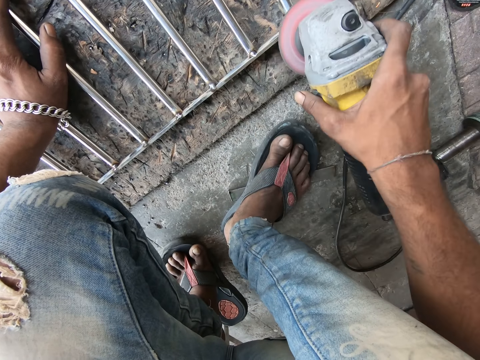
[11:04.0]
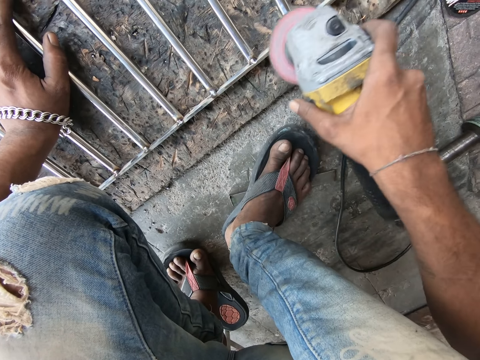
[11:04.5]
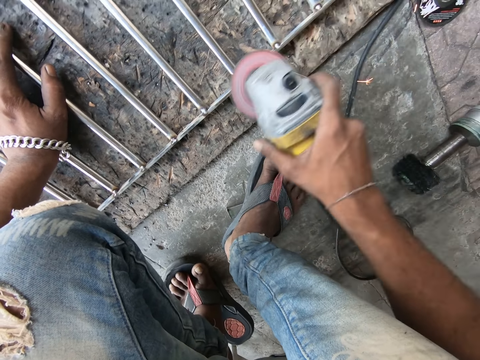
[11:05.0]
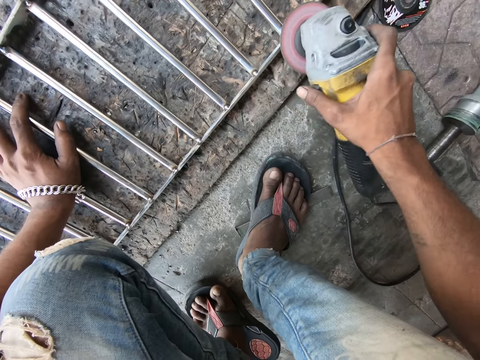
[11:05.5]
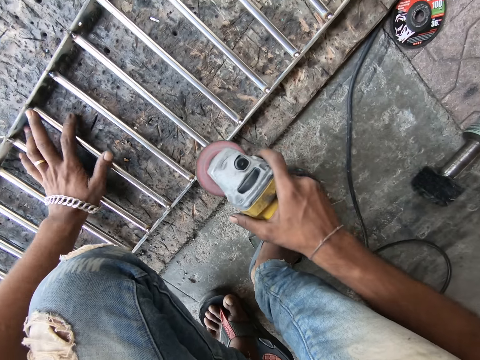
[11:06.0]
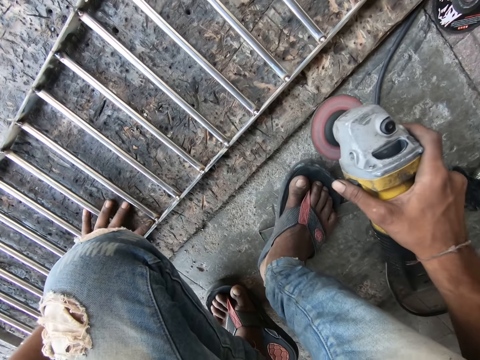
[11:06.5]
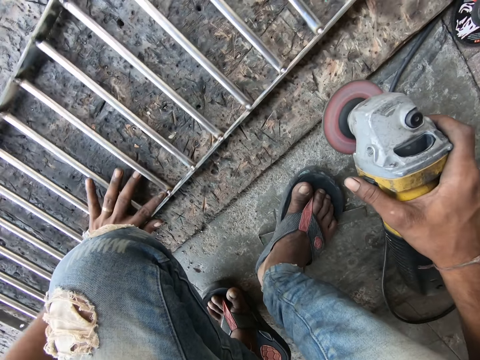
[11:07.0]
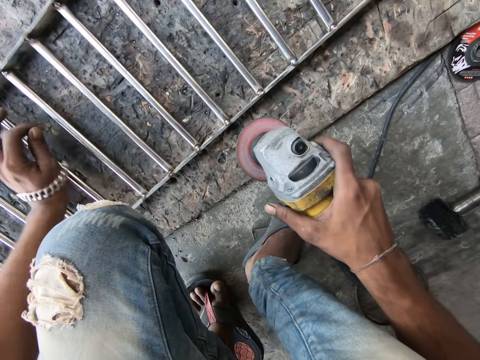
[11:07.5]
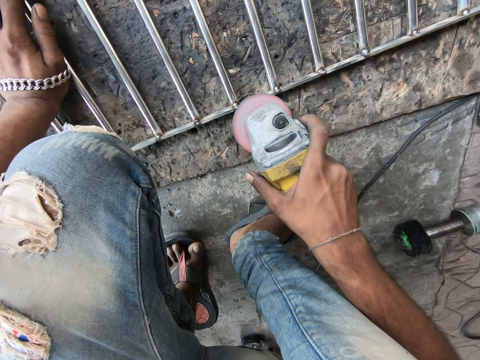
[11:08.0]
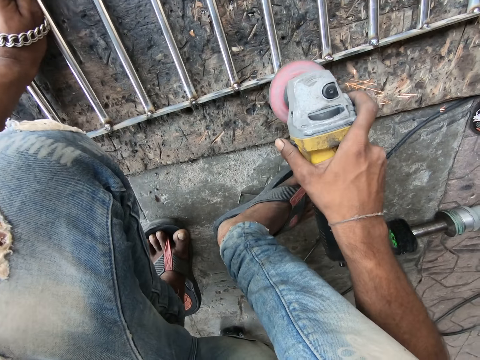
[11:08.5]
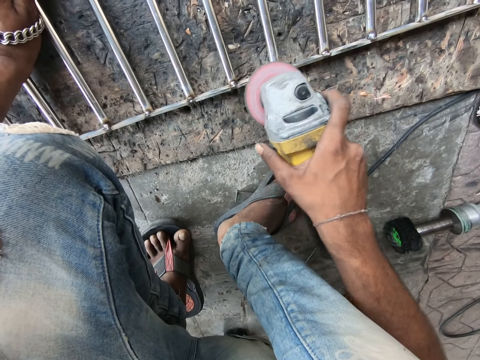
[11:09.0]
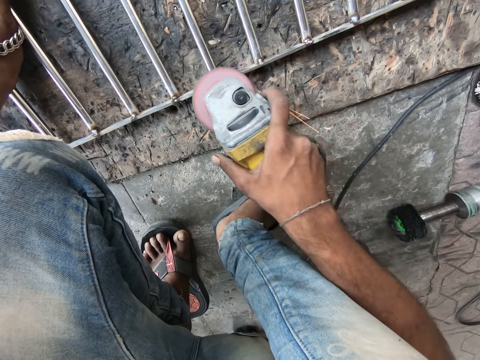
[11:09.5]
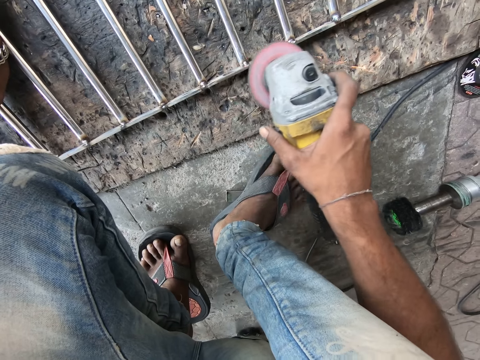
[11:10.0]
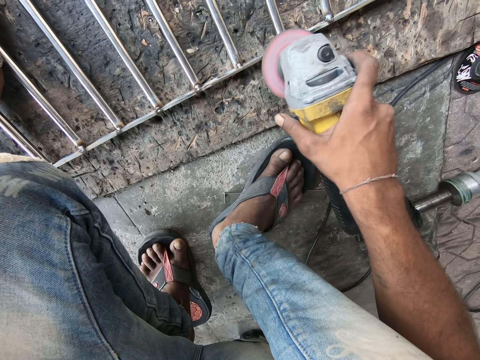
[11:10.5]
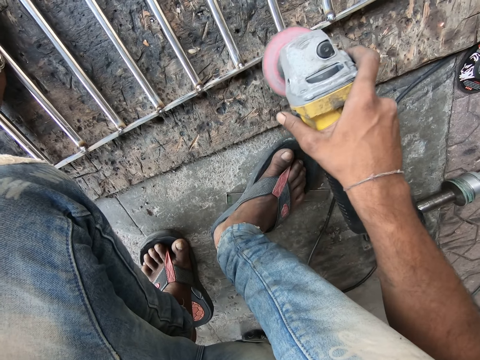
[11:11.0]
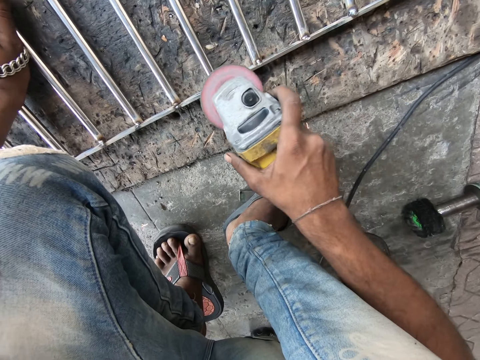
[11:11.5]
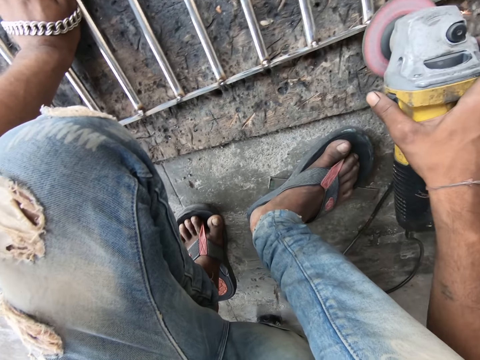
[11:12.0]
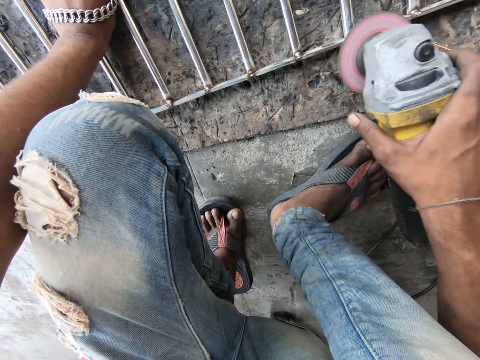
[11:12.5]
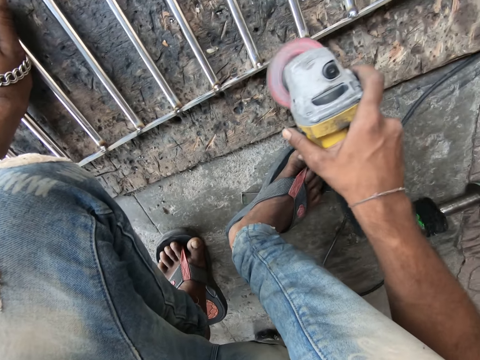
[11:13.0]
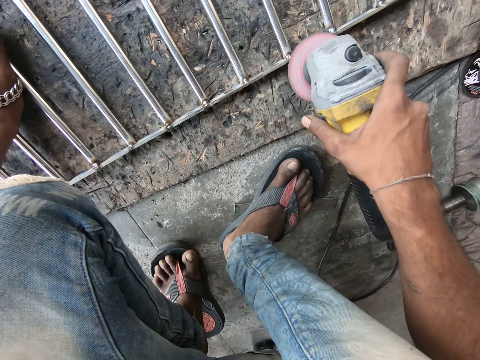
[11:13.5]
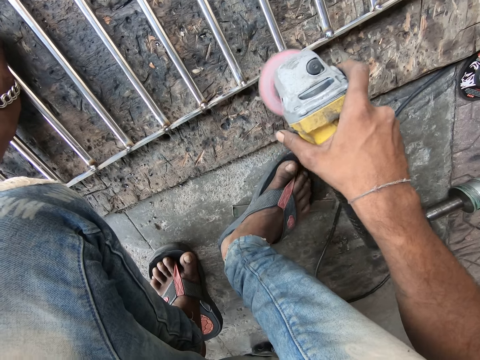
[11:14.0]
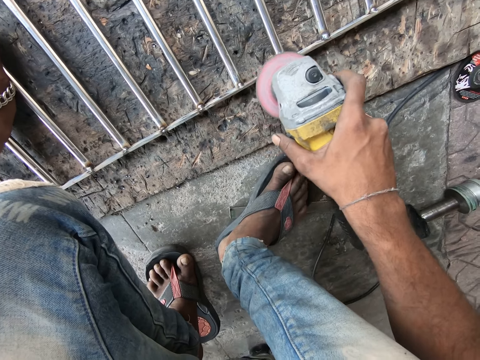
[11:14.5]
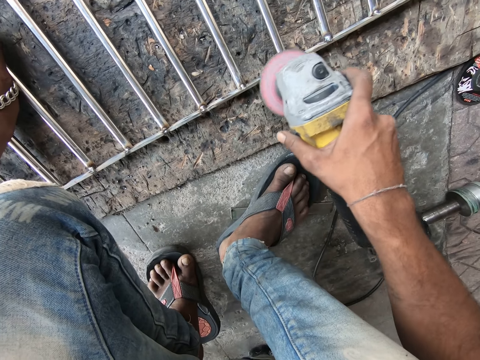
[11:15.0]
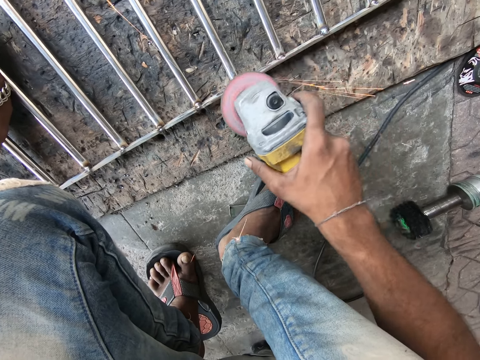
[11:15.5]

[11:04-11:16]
The camera wearer moves the hand along something. He moves the metal frame with his left hand. He rests the hand on something. He moves the metal grinder. He grinds the metal frame with the angle grinder.

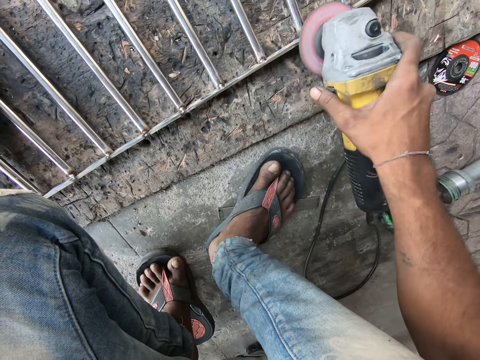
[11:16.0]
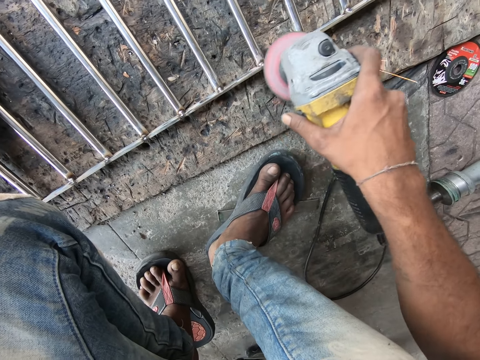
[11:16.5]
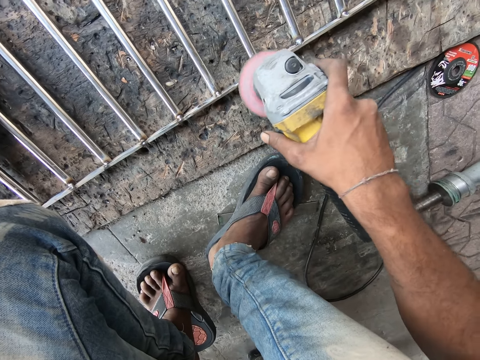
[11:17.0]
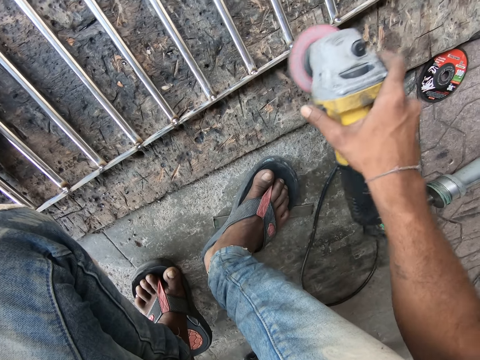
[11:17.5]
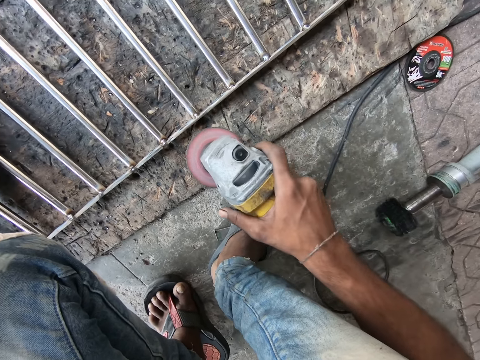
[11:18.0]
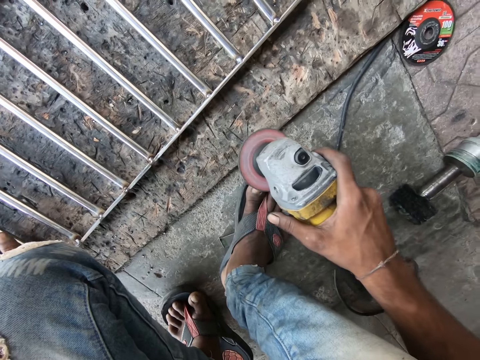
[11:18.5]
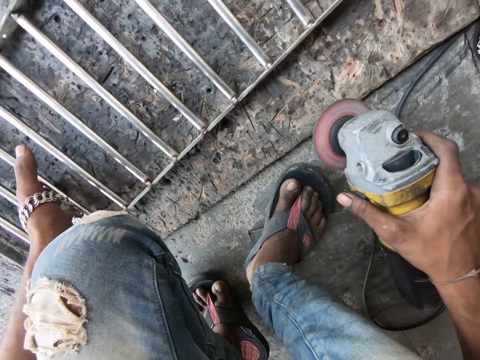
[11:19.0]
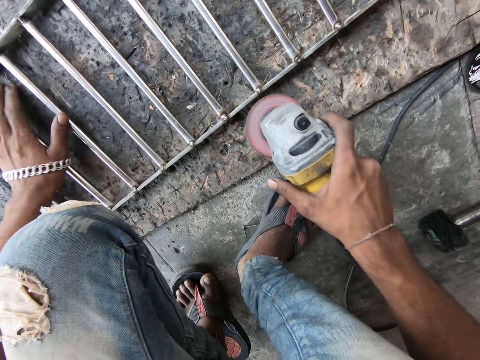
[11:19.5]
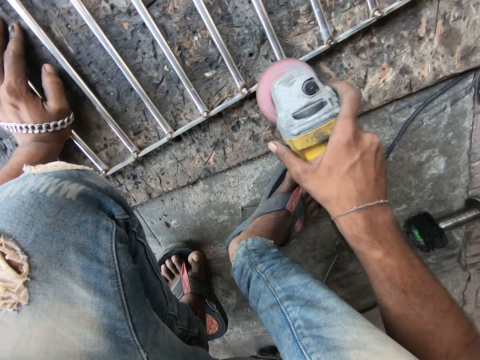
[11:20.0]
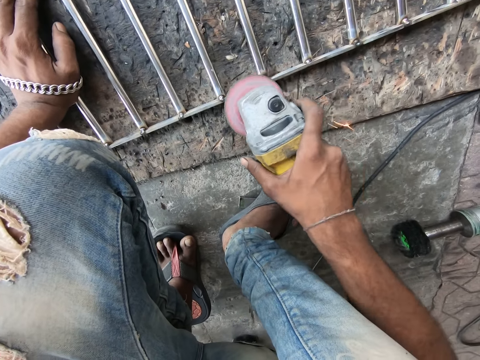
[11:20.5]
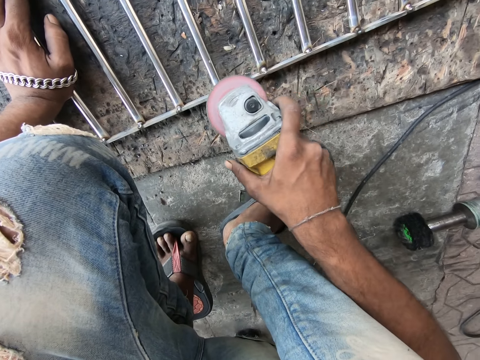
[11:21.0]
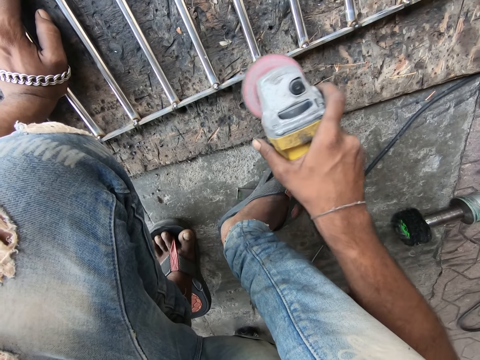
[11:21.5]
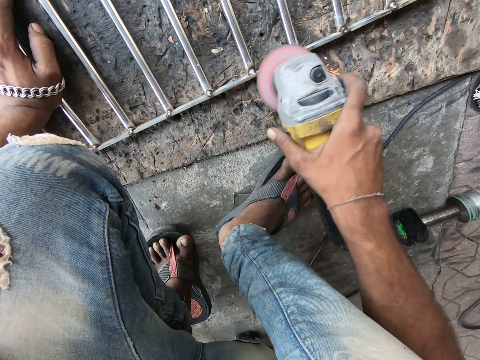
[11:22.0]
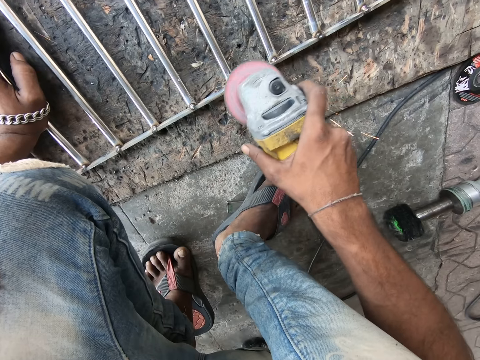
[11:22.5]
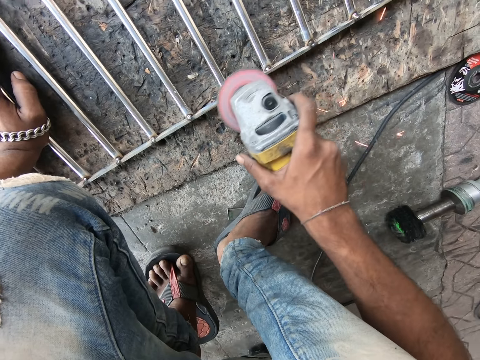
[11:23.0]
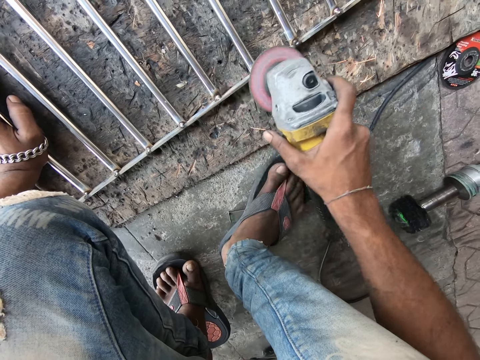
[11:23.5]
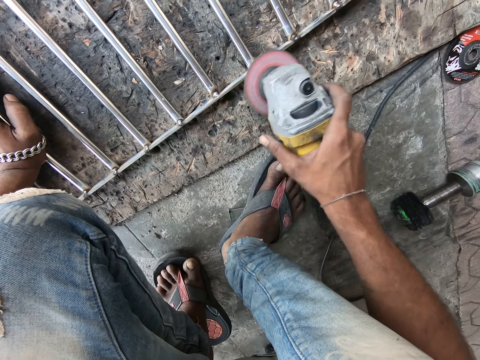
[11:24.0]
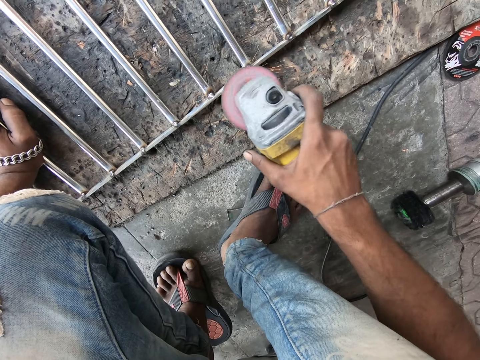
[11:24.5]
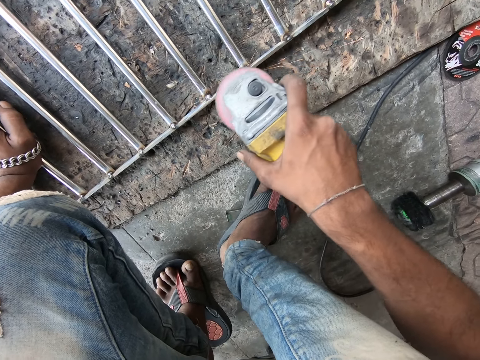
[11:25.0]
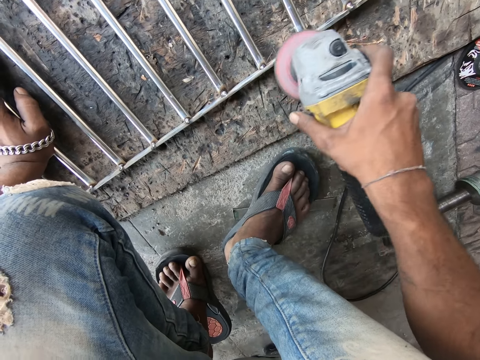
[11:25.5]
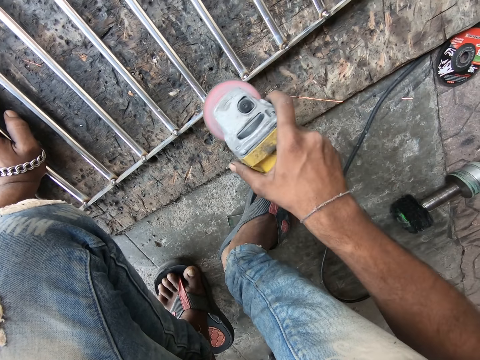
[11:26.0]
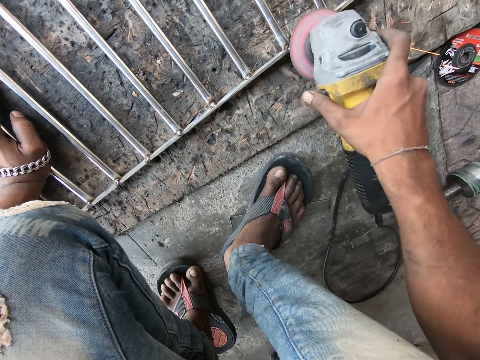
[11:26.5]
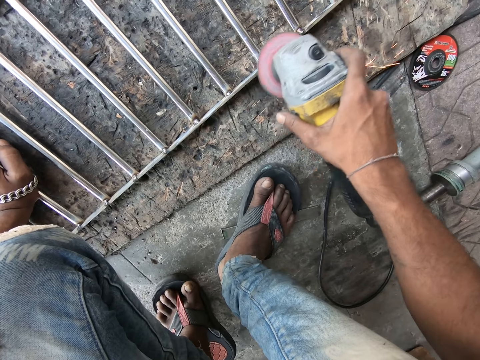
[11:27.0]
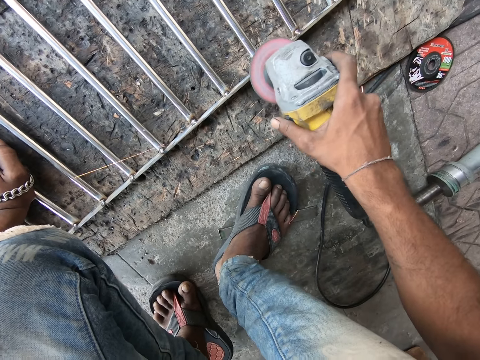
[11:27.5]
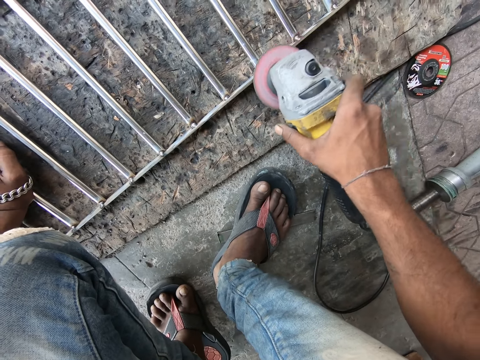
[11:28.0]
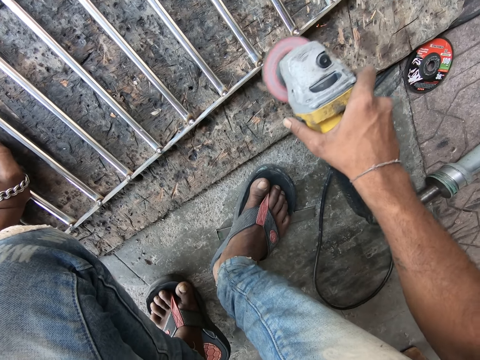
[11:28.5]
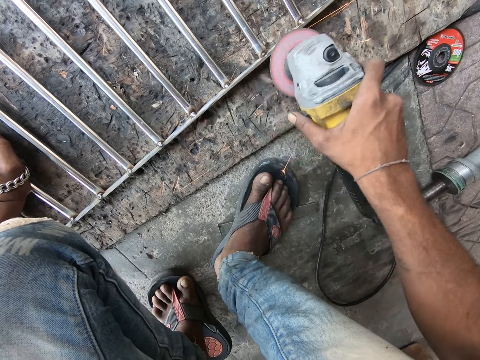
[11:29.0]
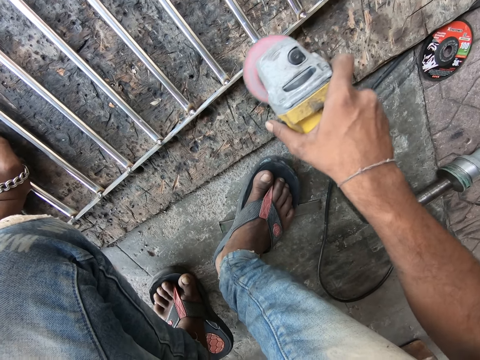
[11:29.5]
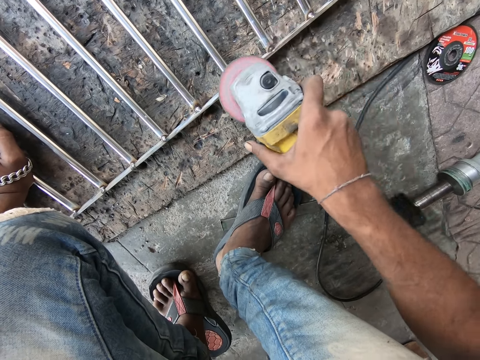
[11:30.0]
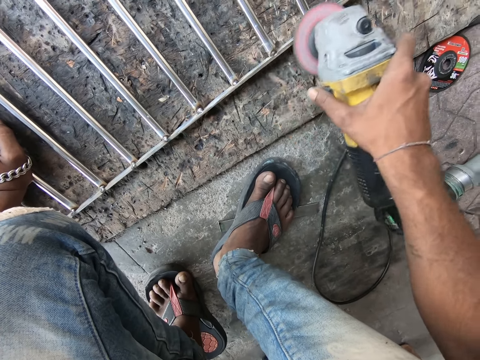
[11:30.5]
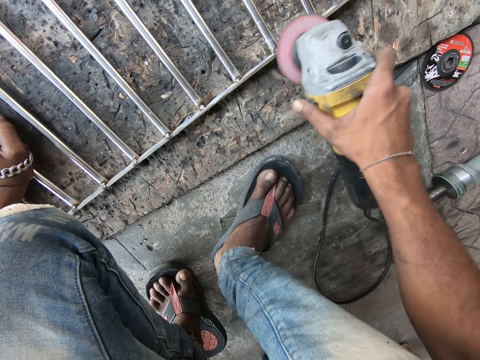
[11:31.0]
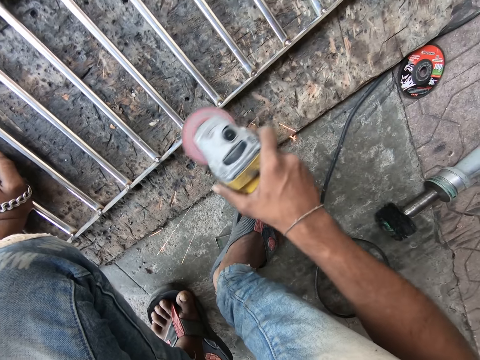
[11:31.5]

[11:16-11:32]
The camera wearer moves the metal grinder from something. He moves the hand along something. He moves the metal frame with his left hand. He moves the metal grinder towards something. He rests the hand on something. He grinds the metal frame with the angle grinder.
